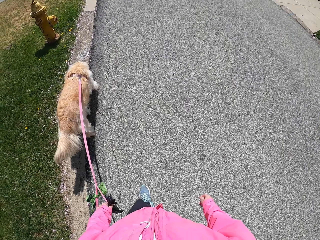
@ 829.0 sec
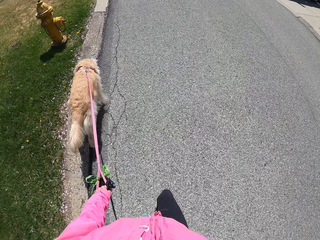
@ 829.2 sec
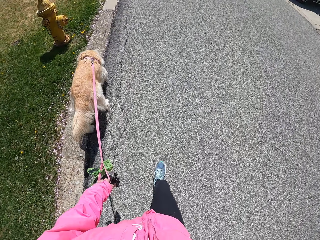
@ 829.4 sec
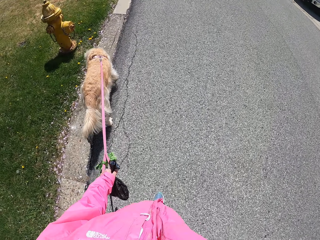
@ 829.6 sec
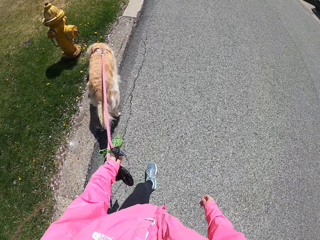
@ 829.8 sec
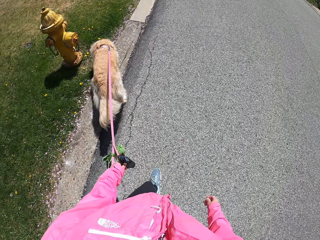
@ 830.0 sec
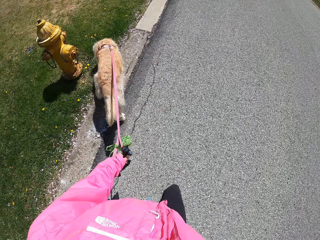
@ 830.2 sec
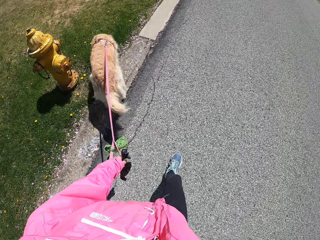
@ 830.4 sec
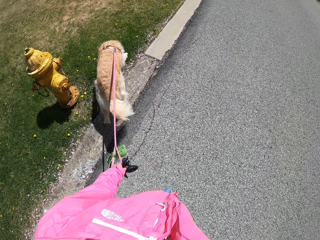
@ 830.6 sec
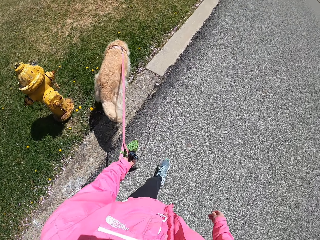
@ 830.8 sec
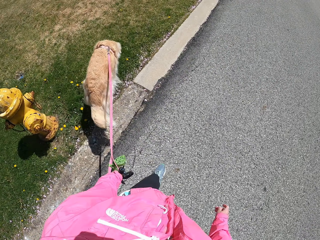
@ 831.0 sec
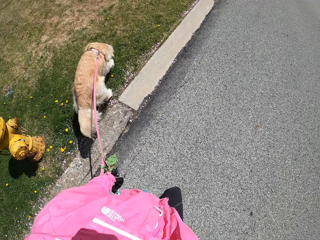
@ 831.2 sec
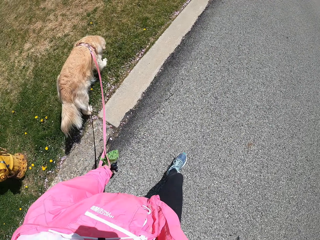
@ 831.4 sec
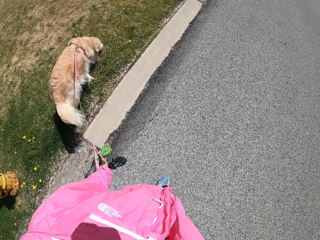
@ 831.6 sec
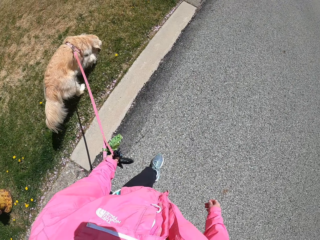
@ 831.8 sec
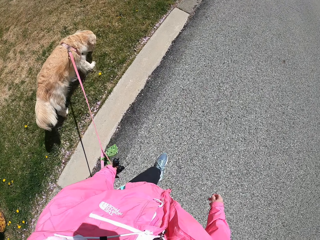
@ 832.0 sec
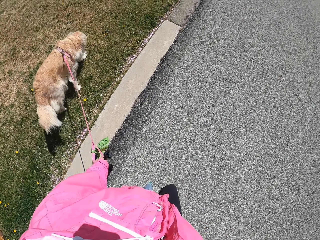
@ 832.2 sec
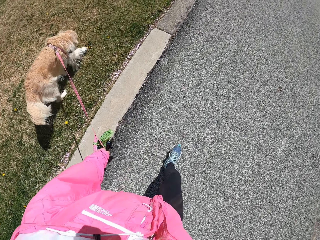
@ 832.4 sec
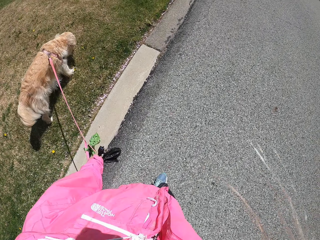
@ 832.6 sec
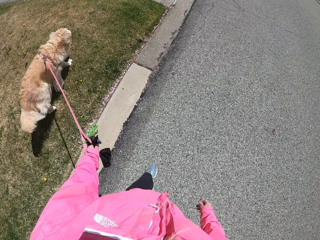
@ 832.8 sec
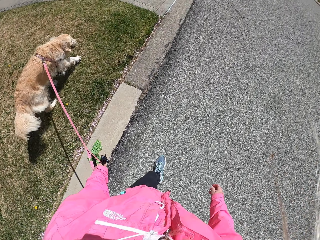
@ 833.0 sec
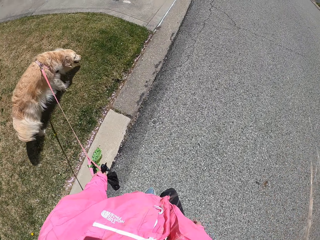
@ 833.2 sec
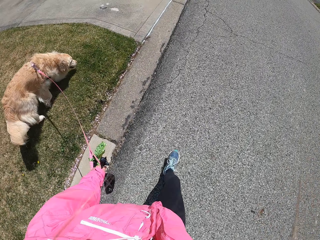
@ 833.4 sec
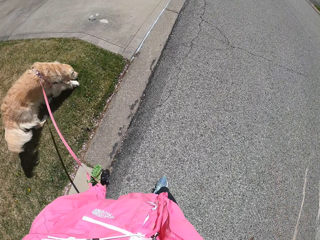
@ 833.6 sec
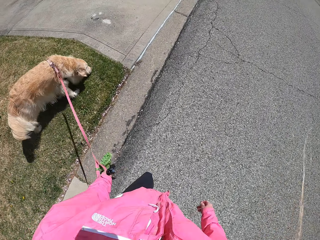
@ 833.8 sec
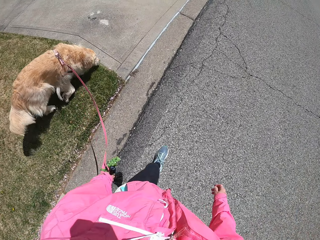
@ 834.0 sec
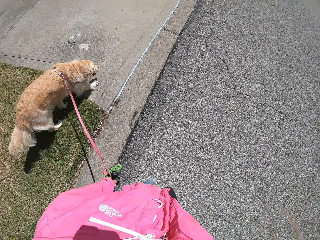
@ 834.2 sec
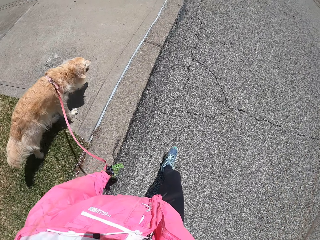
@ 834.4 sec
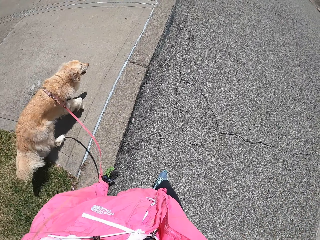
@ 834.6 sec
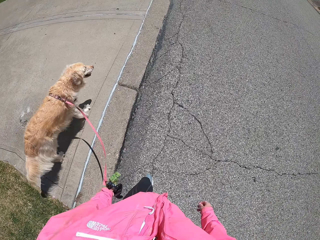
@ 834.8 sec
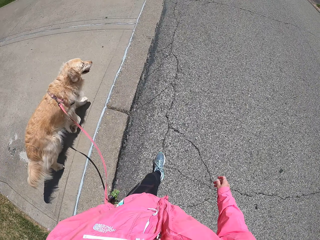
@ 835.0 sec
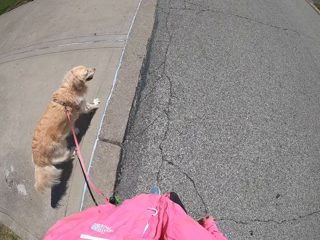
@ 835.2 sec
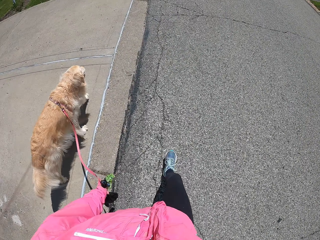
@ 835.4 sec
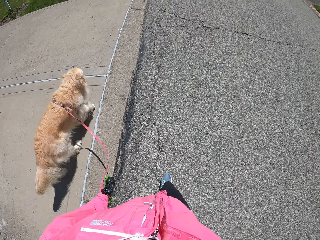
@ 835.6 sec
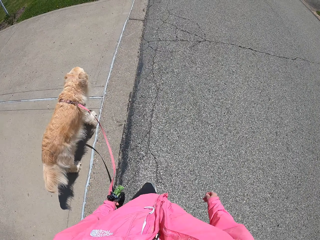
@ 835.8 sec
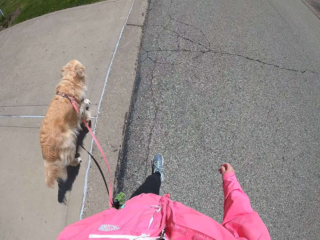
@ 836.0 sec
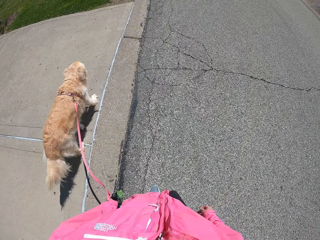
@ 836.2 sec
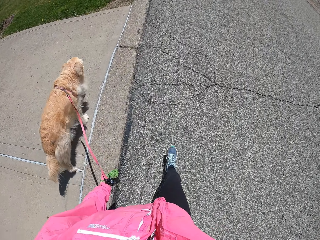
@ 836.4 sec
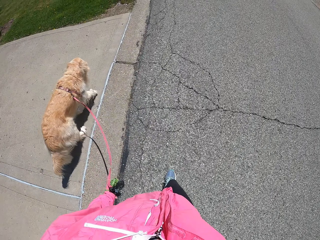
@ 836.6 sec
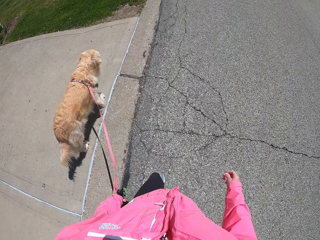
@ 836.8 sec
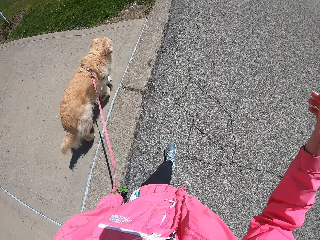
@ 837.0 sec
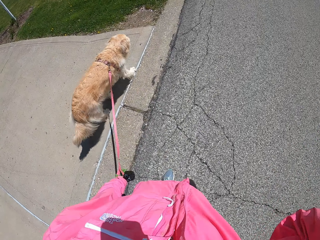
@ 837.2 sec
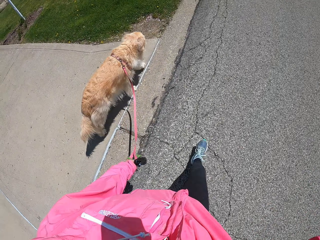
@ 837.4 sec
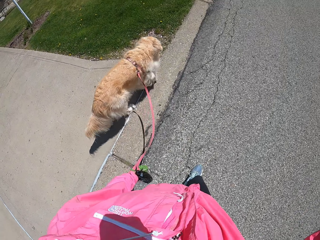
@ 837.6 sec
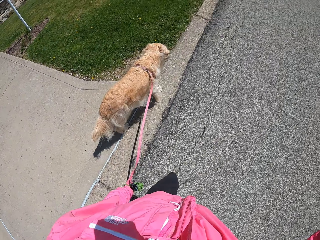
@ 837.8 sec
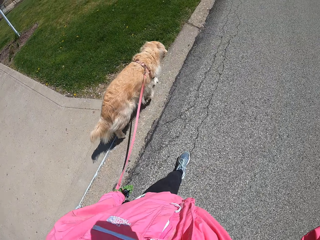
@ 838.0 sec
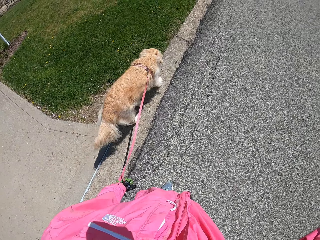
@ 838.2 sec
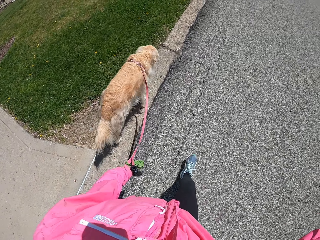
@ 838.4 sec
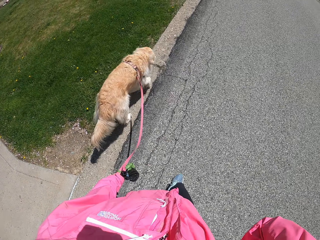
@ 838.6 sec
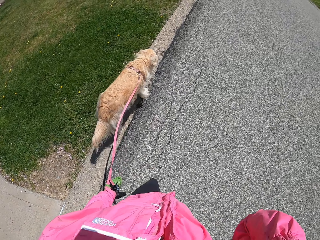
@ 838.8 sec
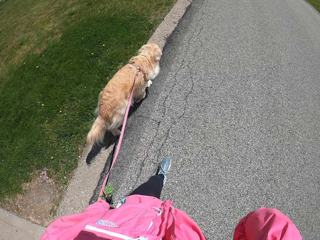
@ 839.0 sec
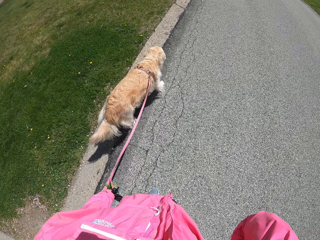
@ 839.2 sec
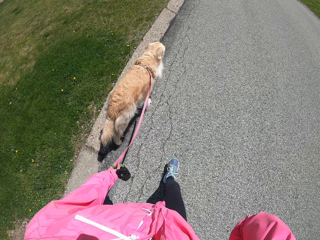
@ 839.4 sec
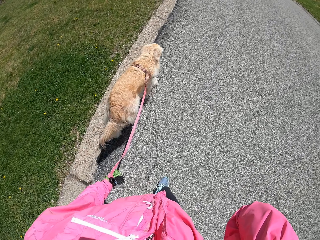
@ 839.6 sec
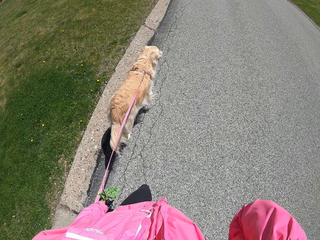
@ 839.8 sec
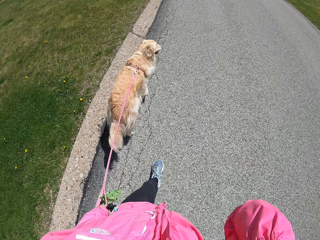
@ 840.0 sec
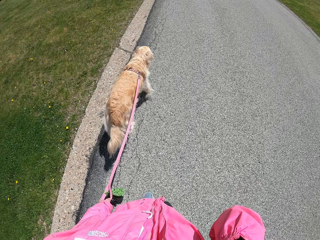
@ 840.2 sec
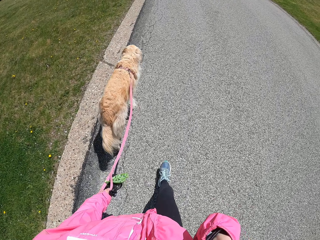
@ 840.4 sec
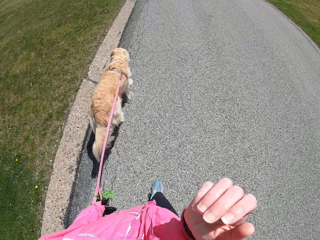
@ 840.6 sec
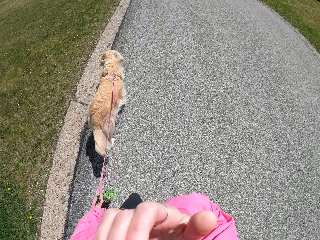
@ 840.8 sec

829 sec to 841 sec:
The camera wearer holds the rope. She lifts her hand.

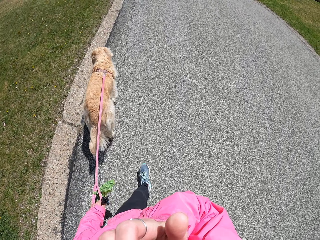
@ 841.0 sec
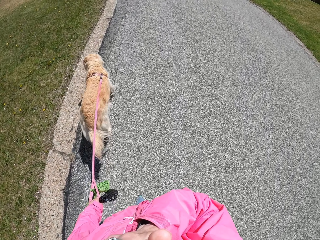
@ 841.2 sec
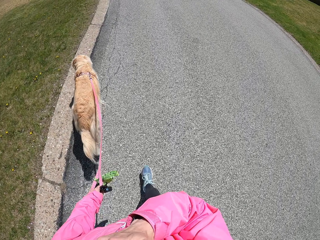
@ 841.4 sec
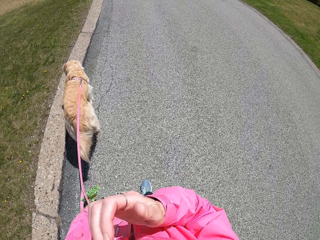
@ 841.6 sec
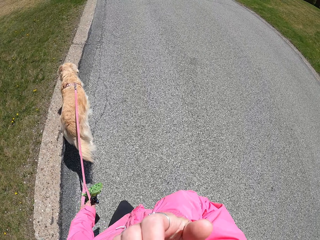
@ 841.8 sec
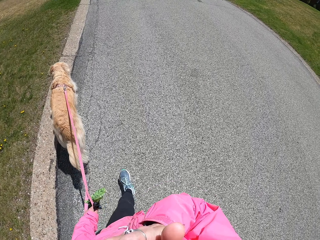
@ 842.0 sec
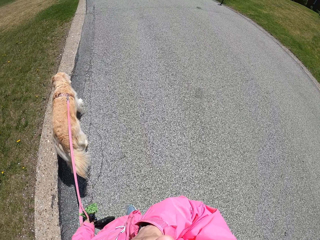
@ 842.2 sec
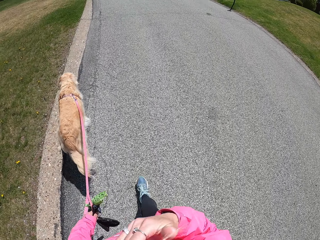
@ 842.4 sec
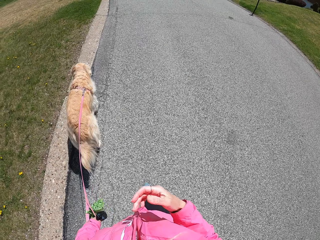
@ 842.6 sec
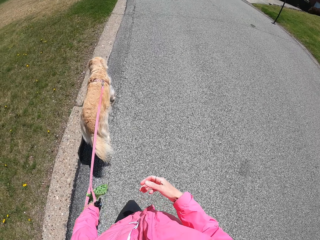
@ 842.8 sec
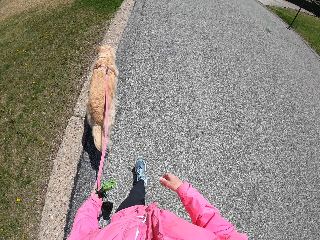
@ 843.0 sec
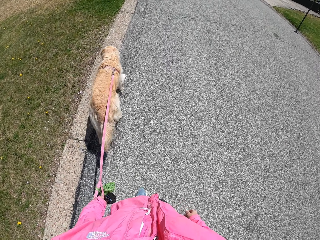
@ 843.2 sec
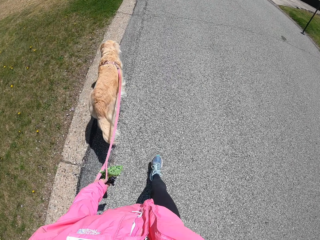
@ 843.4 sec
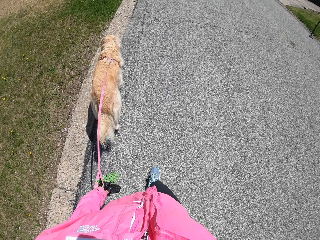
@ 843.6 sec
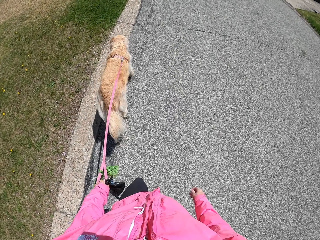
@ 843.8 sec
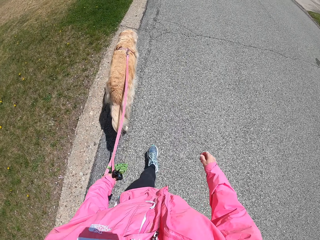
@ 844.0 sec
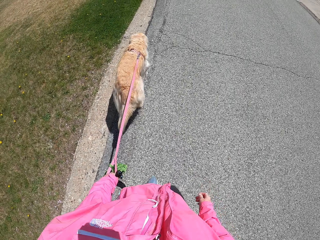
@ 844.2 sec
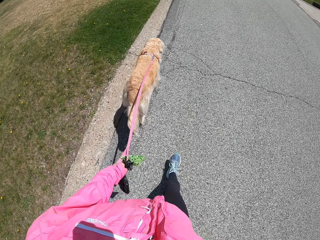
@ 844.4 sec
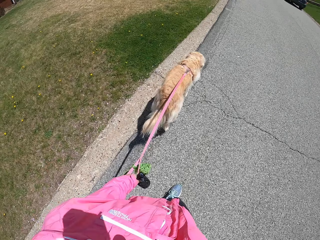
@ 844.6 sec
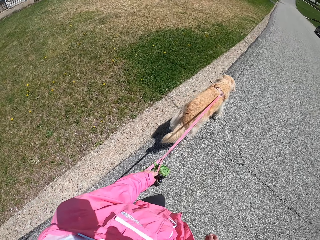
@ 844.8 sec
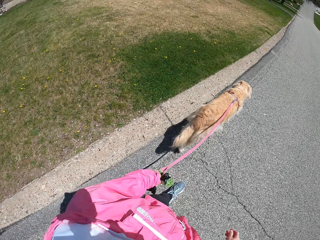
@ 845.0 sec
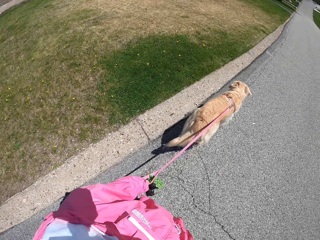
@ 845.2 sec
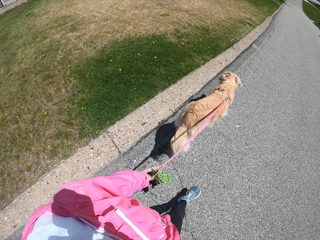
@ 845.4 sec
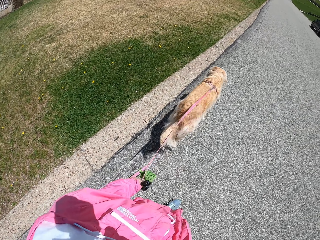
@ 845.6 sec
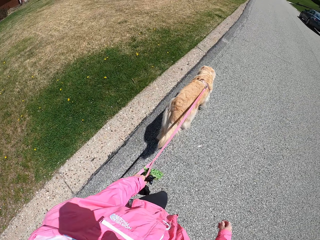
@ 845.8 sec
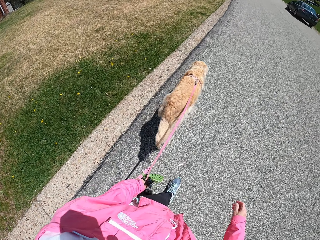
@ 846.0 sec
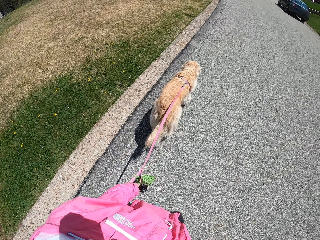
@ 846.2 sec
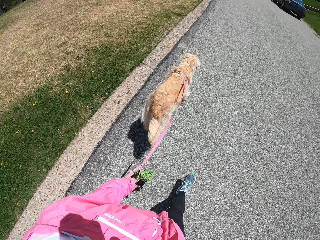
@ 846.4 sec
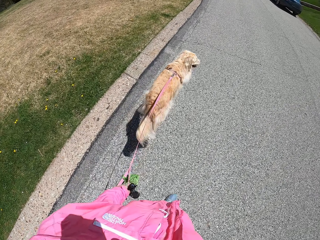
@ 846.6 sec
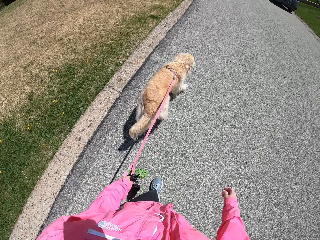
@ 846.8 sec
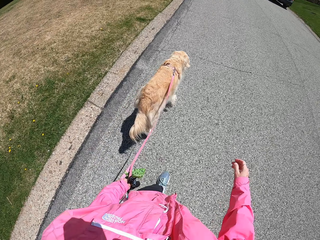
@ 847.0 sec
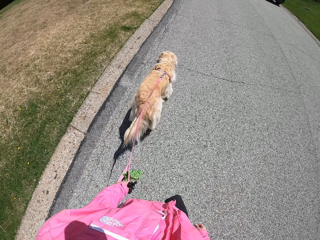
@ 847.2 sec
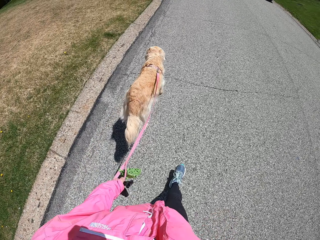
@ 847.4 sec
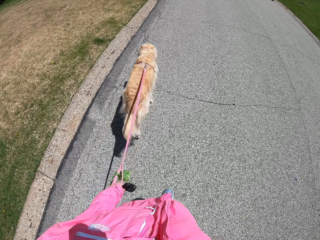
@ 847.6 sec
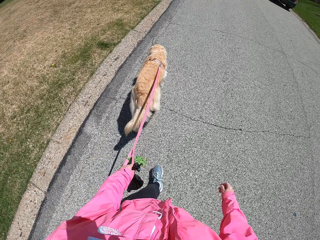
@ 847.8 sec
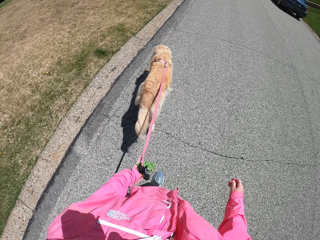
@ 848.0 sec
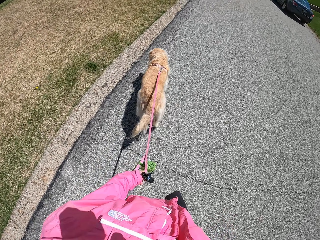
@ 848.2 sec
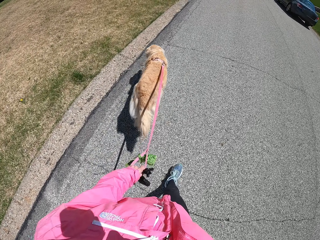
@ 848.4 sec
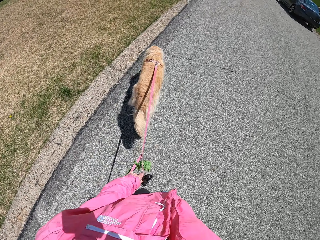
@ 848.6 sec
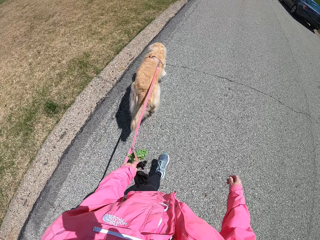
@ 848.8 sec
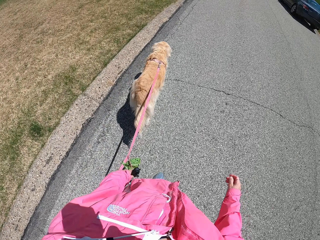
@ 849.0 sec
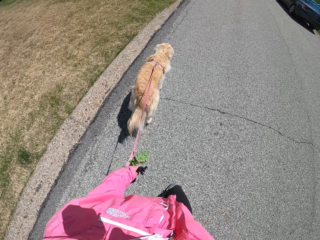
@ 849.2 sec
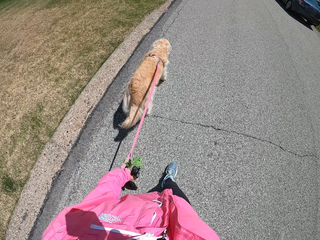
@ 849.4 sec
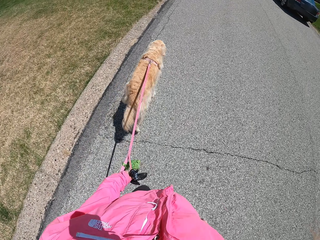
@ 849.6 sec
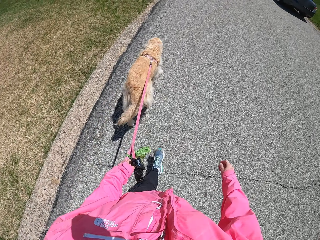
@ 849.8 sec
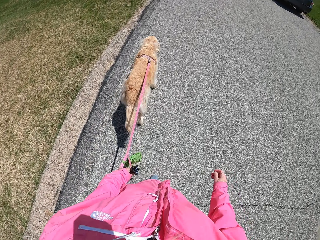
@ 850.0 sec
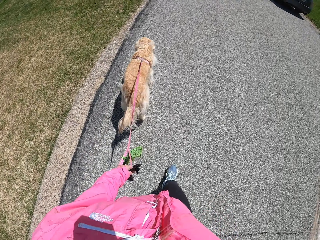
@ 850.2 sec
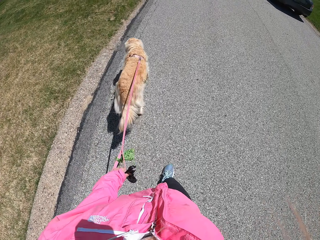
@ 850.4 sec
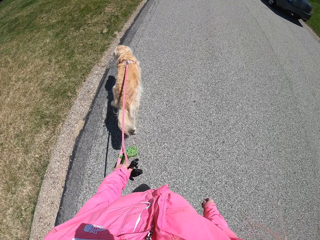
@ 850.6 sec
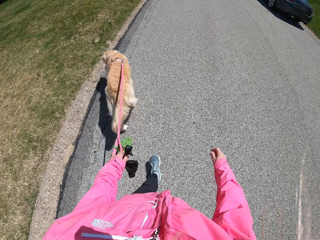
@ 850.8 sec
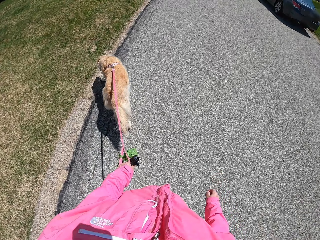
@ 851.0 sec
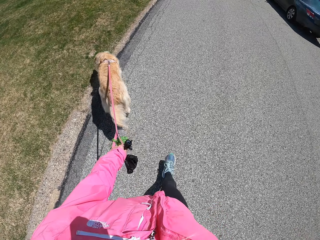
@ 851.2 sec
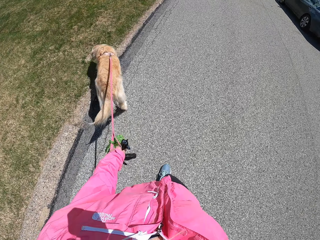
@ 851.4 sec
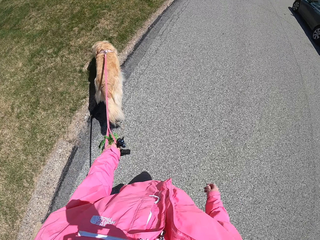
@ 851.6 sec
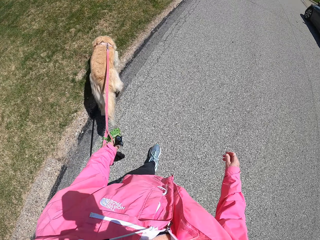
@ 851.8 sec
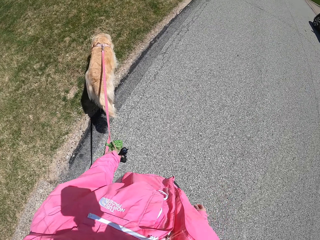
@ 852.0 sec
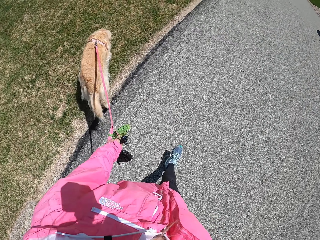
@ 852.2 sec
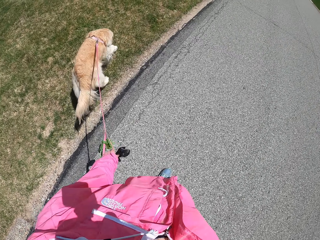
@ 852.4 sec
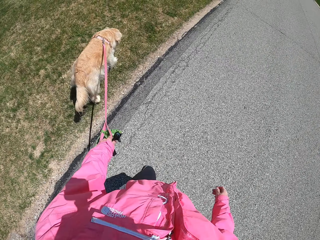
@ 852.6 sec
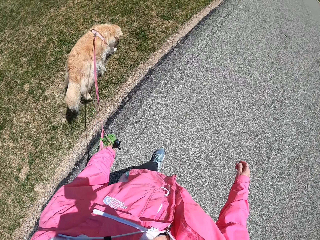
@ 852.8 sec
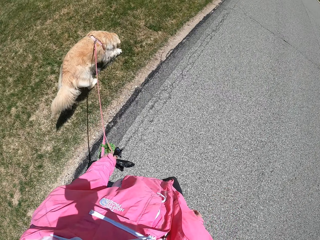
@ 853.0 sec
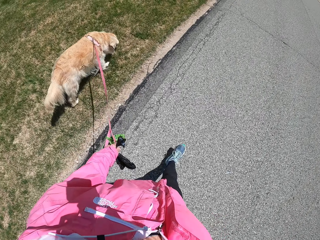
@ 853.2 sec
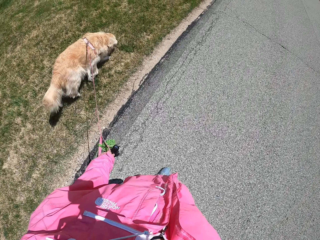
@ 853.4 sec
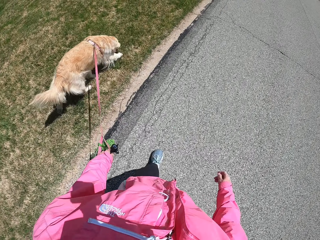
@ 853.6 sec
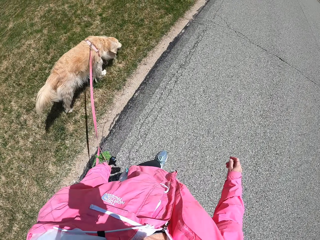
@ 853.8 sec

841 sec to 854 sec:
The camera wearer raises her right hand. She walks on the road.
